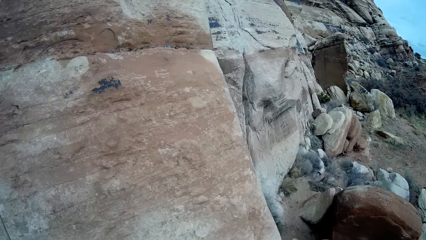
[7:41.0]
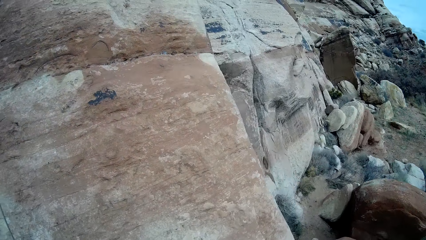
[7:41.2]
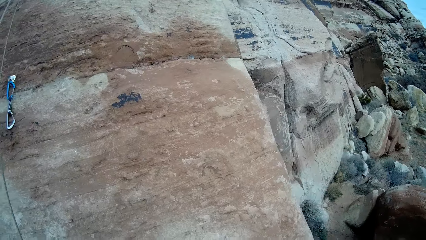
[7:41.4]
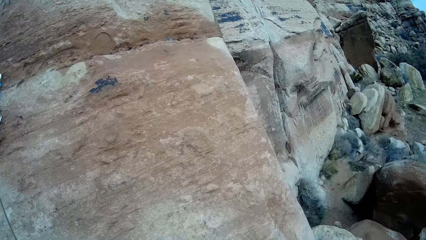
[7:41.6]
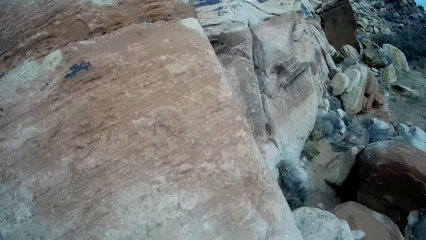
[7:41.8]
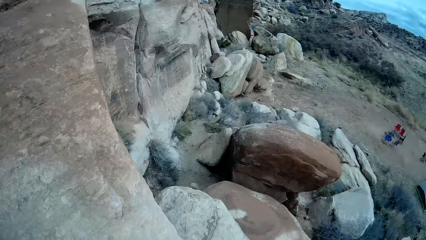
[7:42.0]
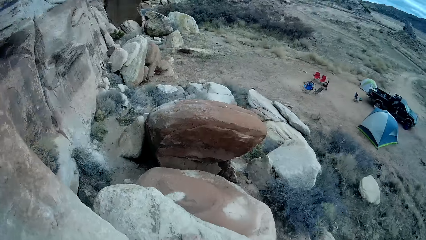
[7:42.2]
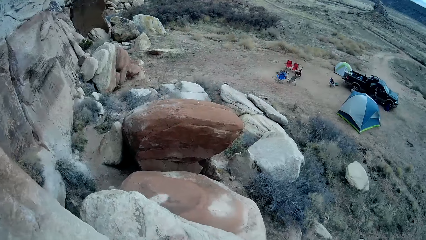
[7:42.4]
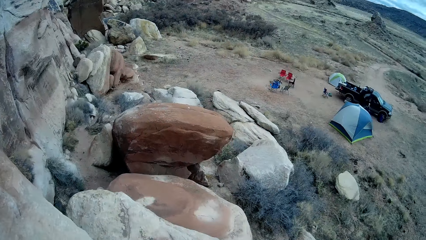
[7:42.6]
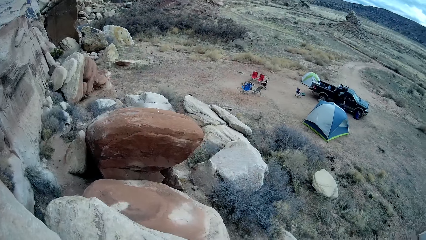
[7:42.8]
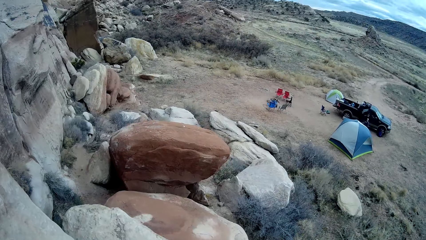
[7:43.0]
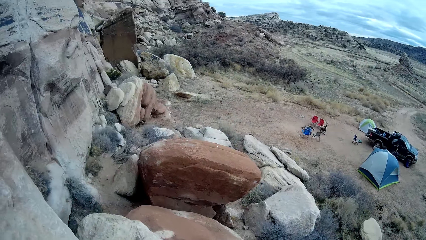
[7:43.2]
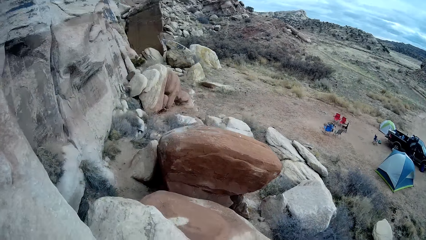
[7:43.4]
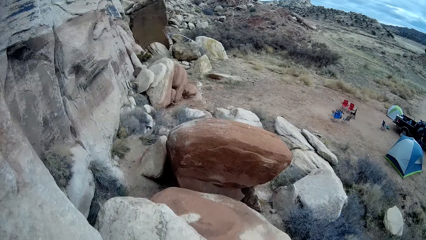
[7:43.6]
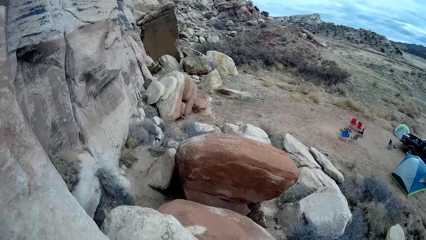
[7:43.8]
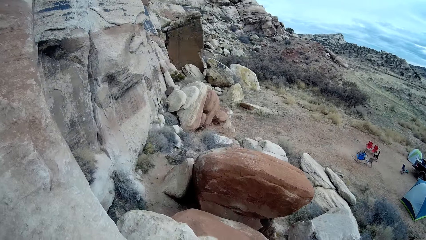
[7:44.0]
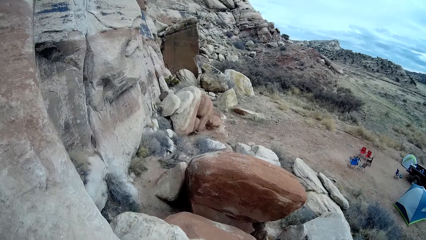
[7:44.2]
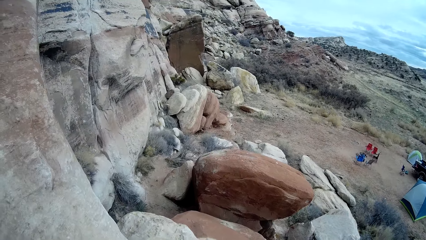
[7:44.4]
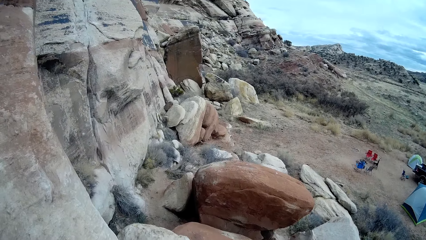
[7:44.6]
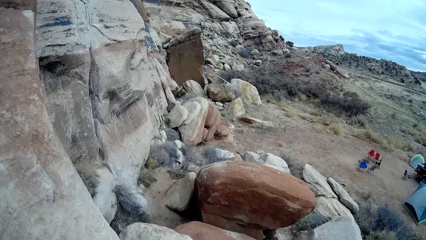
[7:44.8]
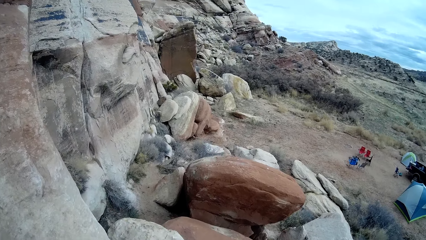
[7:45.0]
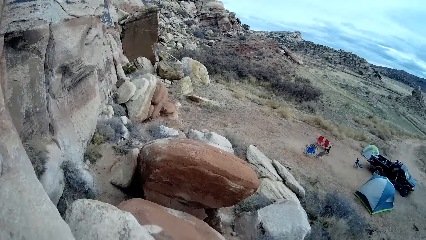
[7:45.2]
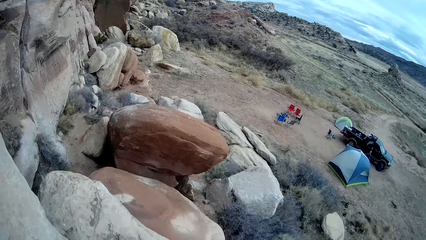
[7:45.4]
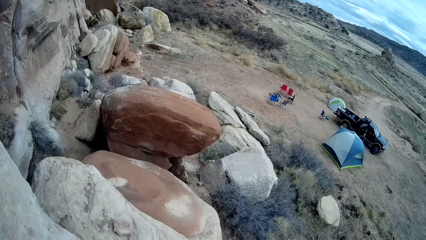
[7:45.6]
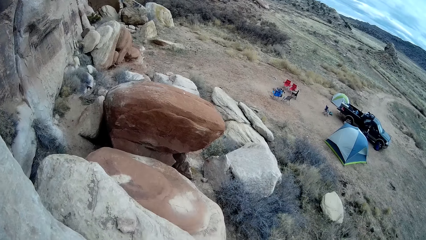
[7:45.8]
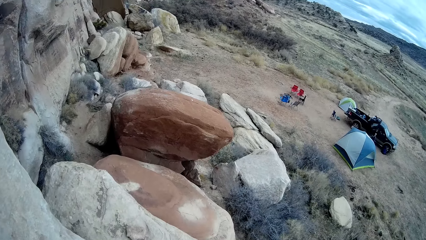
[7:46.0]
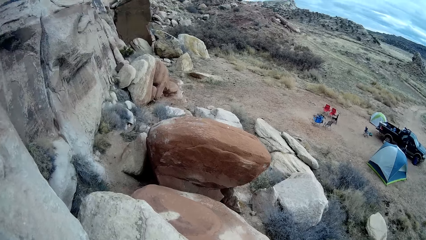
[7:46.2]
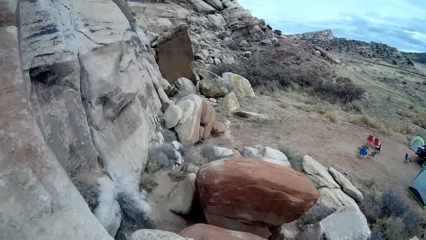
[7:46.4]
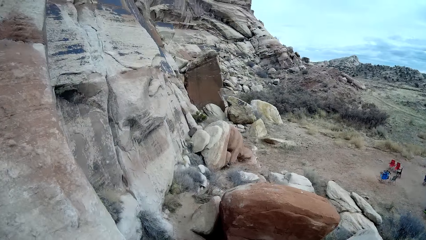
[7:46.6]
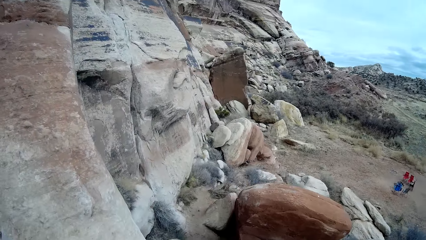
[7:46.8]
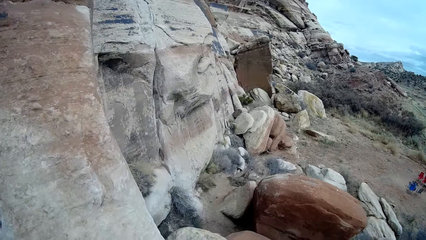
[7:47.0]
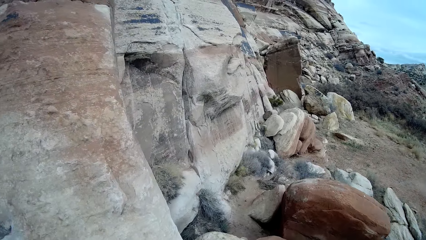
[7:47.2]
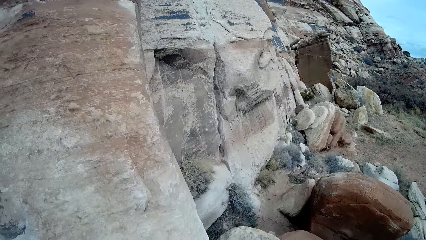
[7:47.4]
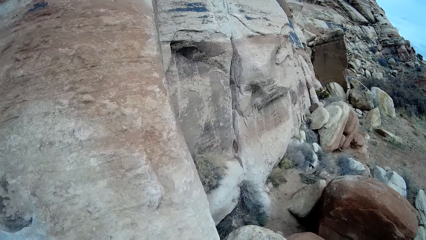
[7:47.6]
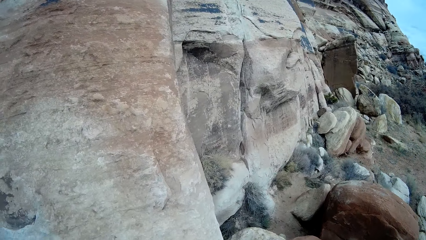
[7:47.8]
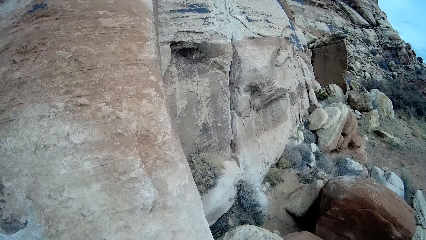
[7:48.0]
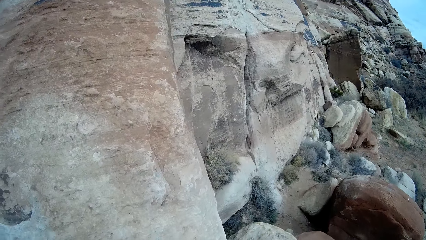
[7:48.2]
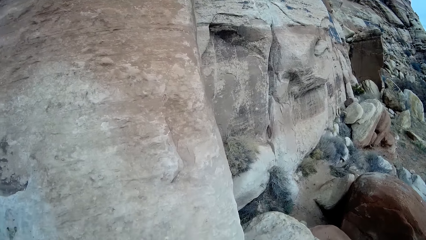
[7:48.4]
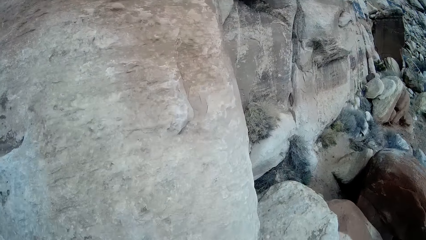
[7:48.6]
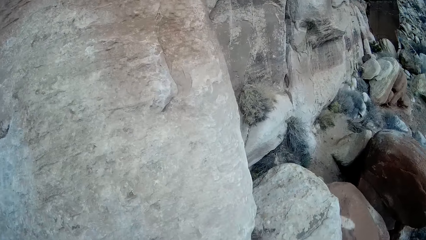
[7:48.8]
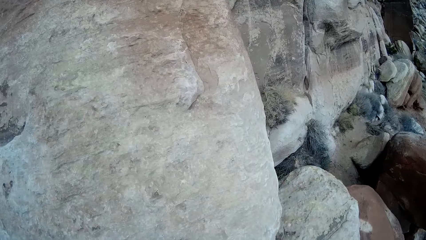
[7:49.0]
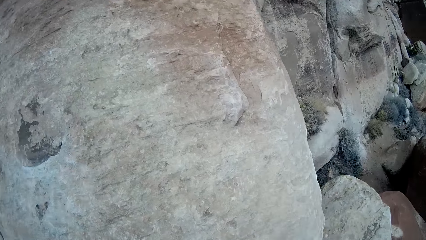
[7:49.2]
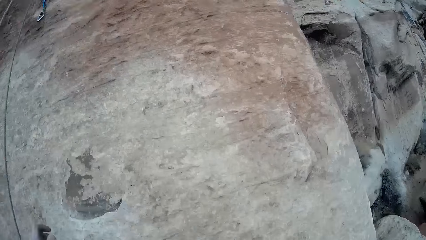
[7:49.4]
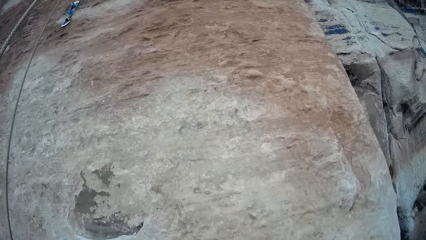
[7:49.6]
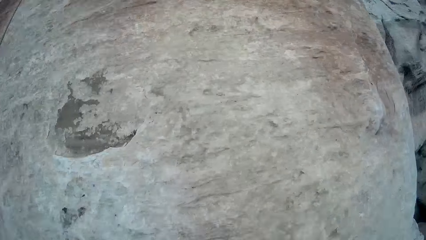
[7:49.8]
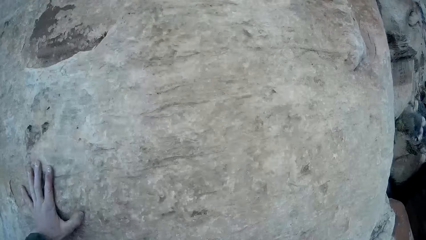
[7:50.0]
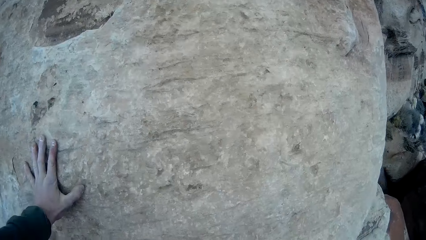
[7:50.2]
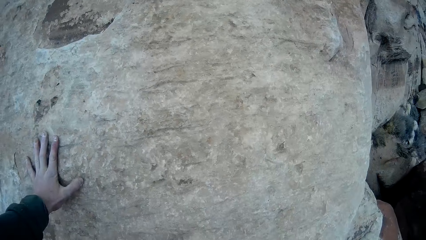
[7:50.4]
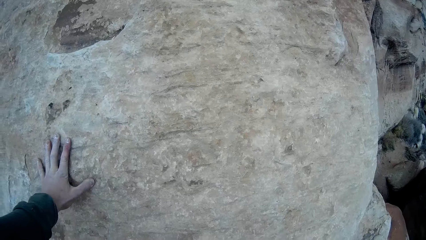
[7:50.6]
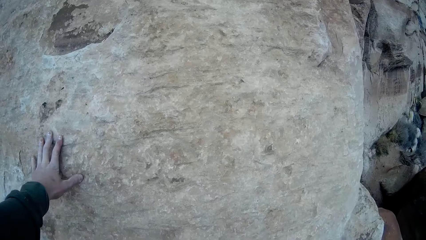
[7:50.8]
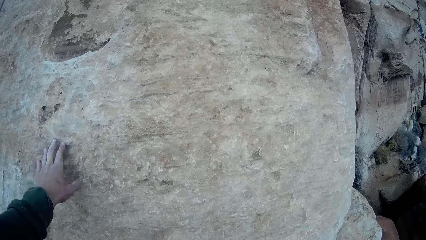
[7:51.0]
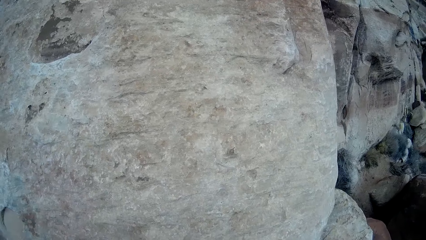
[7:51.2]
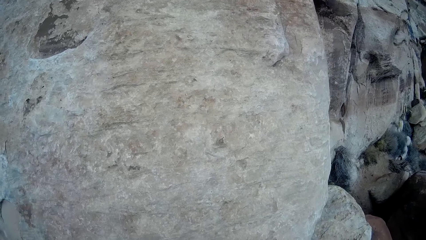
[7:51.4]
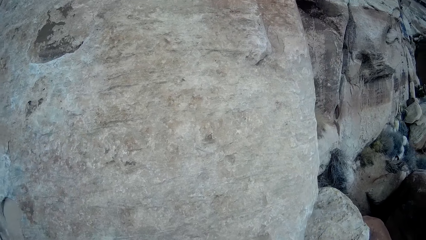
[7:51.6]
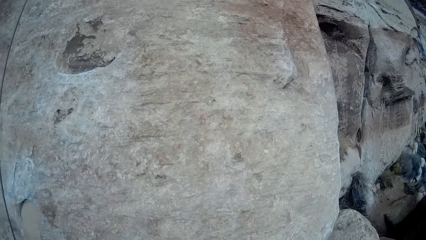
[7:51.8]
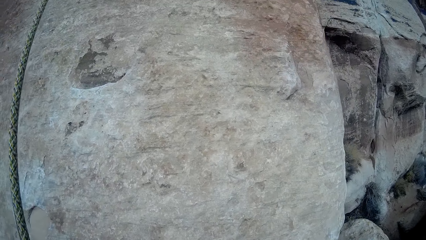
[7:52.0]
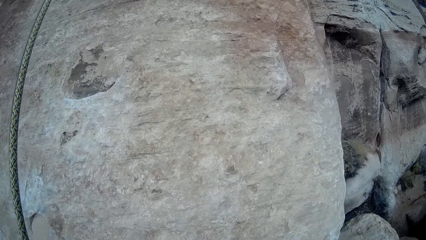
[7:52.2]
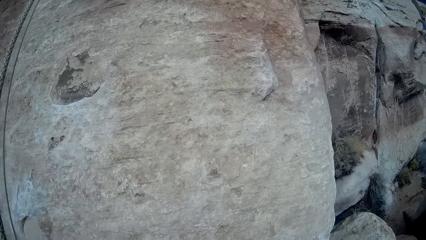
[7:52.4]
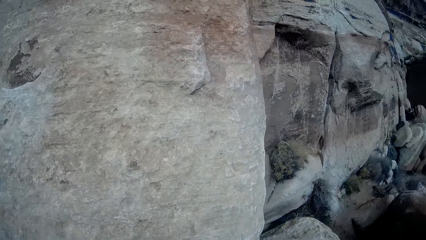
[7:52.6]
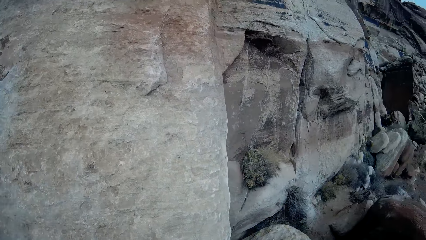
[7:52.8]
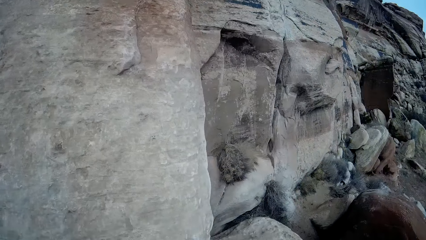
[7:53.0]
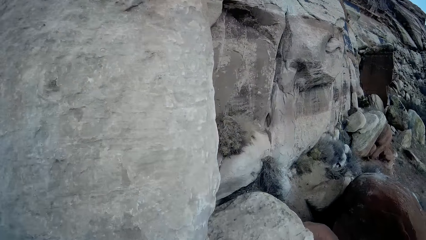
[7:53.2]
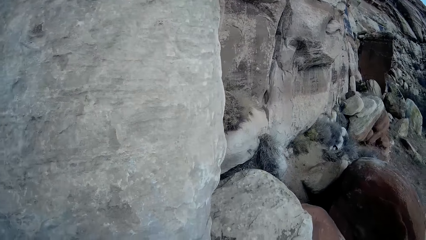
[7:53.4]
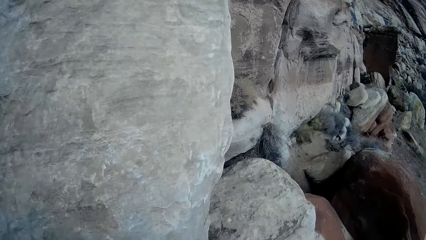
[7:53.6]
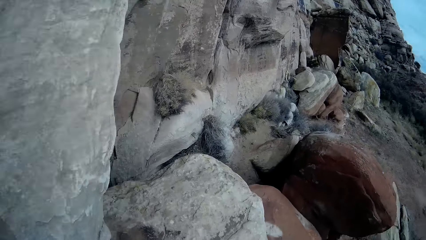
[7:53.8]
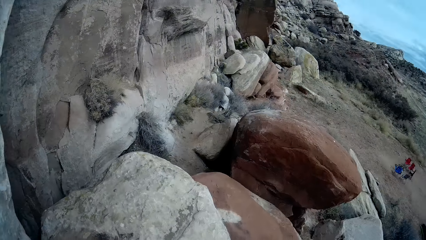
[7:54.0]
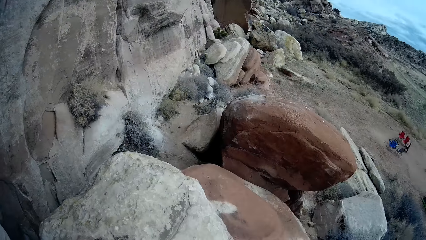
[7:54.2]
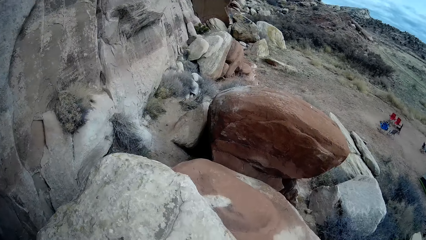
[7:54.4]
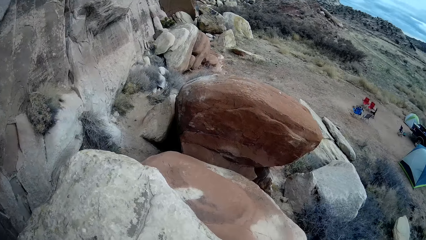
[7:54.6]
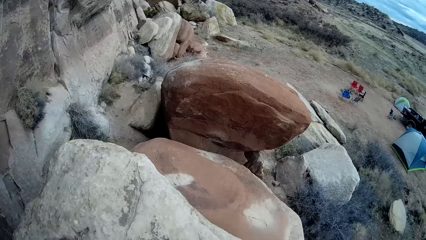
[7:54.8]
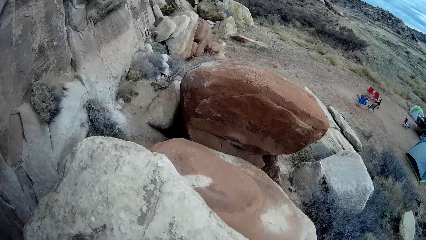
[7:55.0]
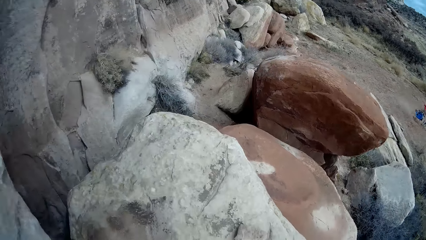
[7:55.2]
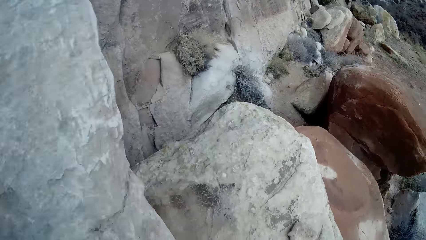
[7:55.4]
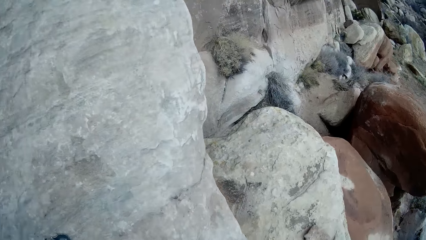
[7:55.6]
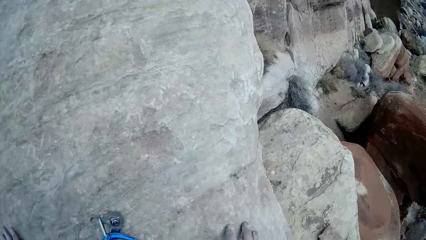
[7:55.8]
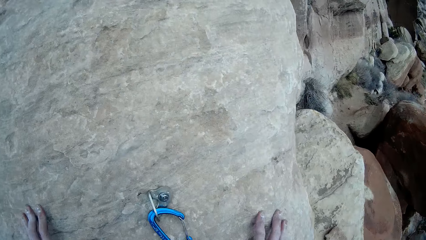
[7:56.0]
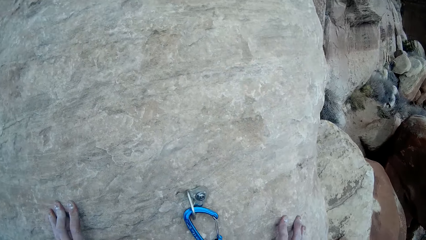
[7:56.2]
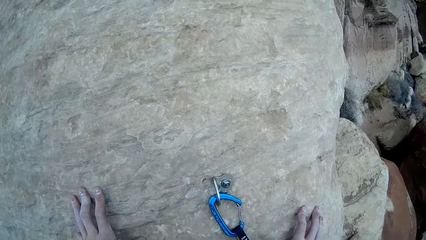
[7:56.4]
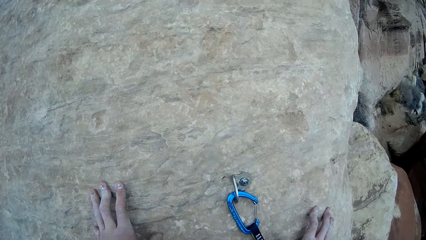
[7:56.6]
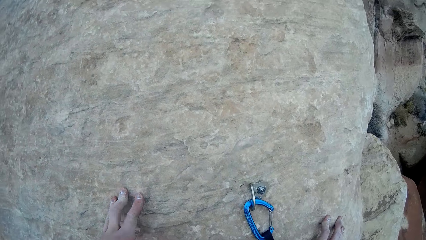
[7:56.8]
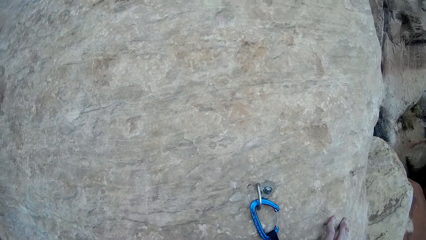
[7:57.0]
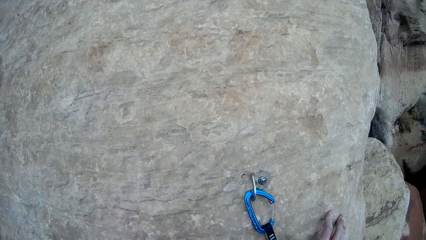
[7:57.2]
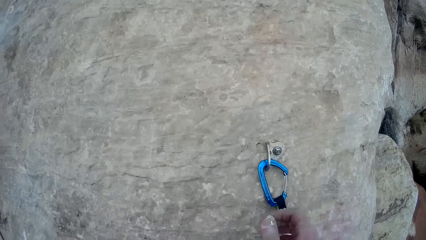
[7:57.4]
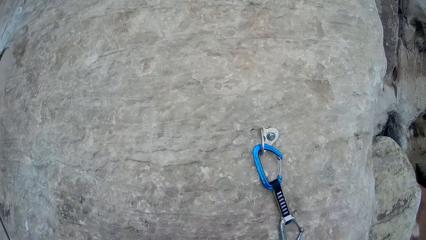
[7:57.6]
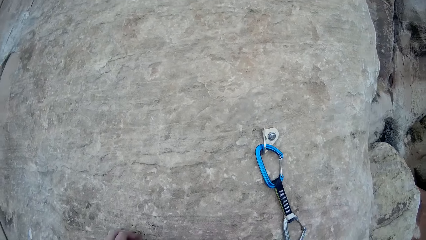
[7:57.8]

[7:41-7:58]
The camera wearer looks around. They climb down the rocks. They look around.
